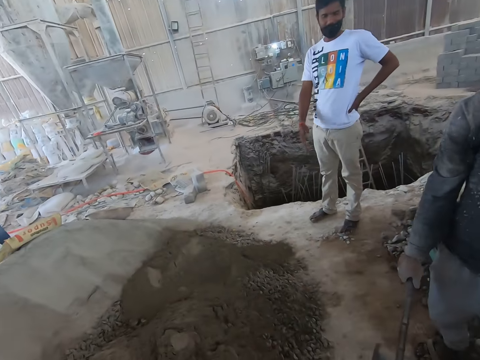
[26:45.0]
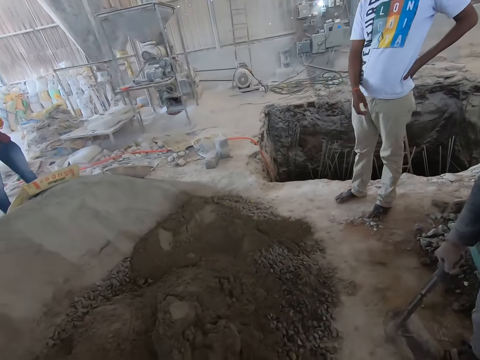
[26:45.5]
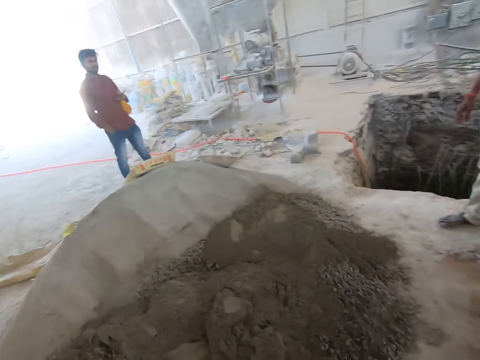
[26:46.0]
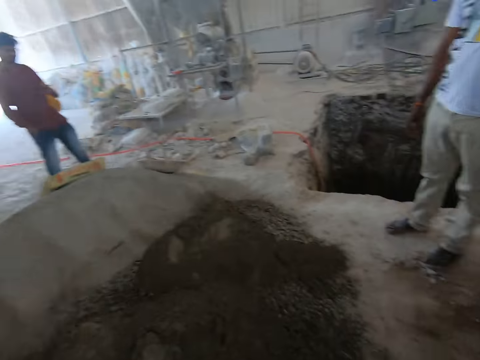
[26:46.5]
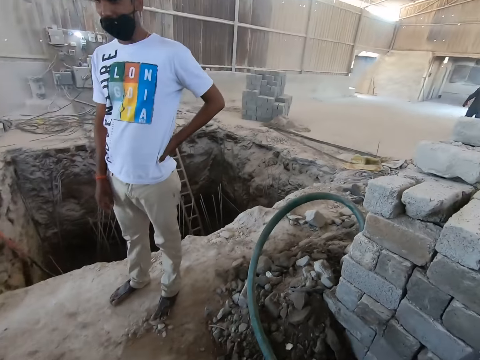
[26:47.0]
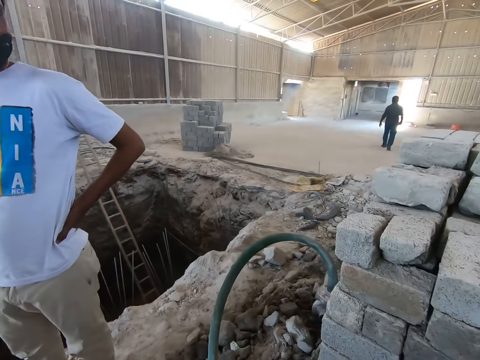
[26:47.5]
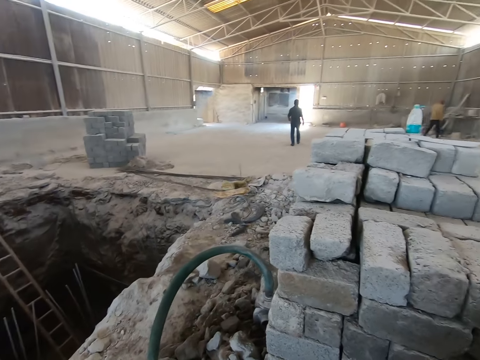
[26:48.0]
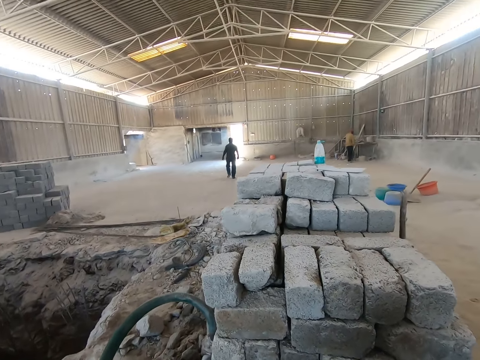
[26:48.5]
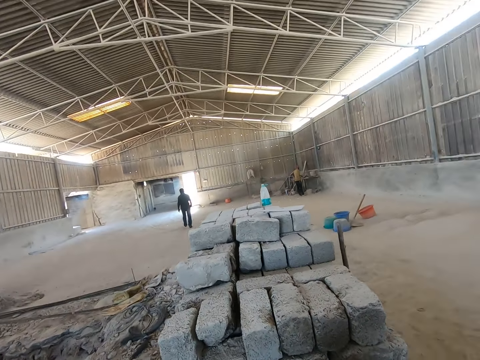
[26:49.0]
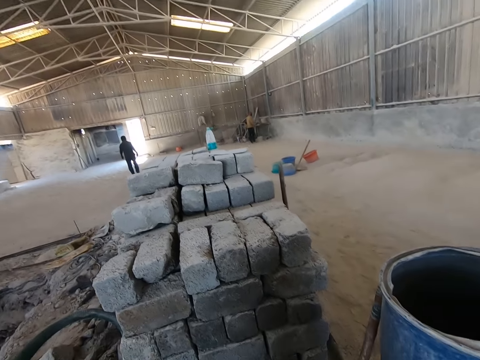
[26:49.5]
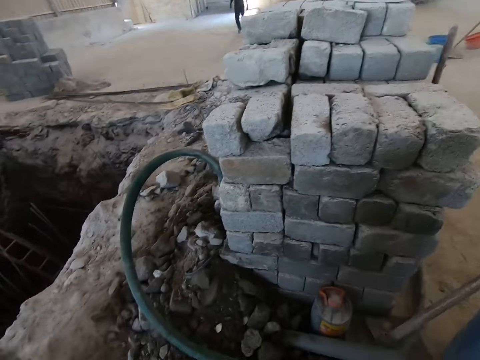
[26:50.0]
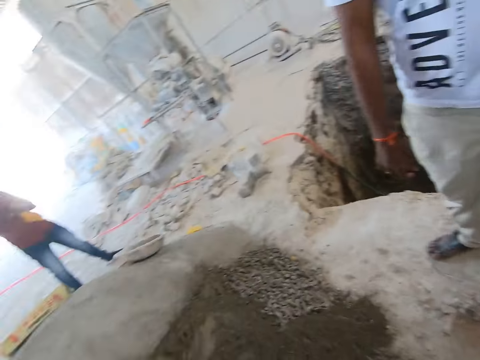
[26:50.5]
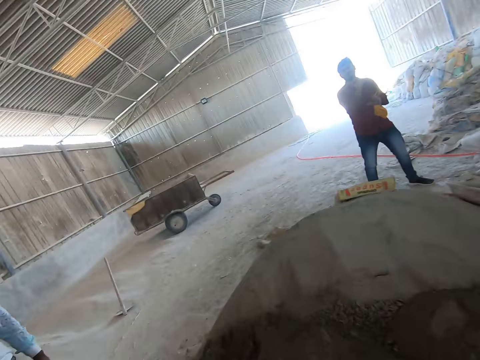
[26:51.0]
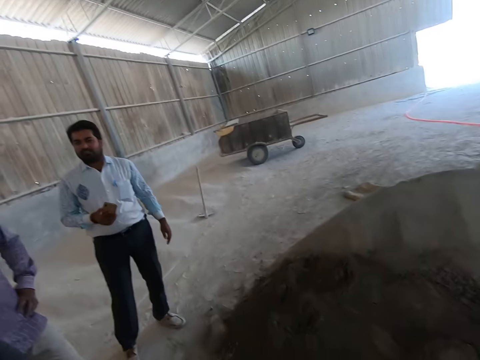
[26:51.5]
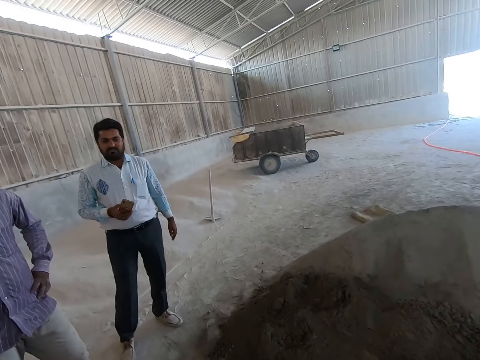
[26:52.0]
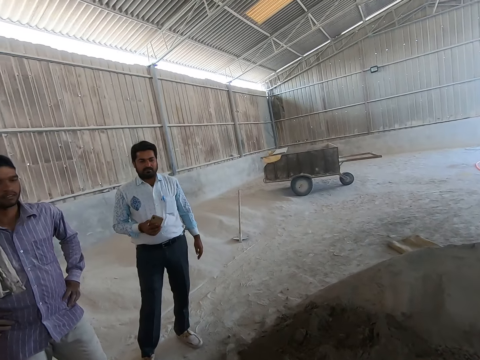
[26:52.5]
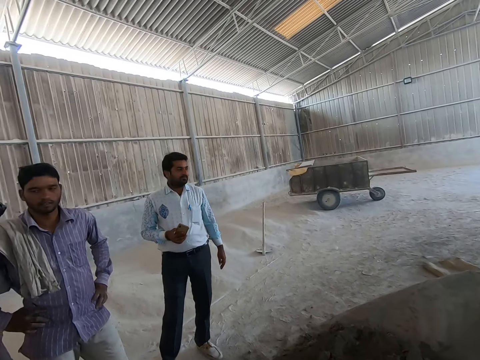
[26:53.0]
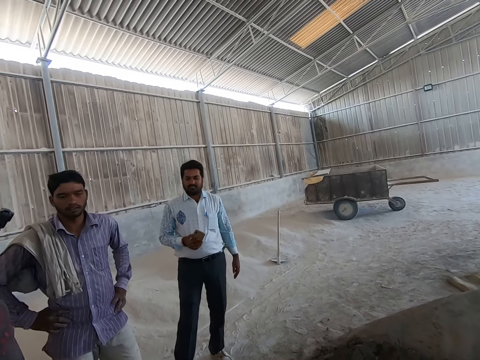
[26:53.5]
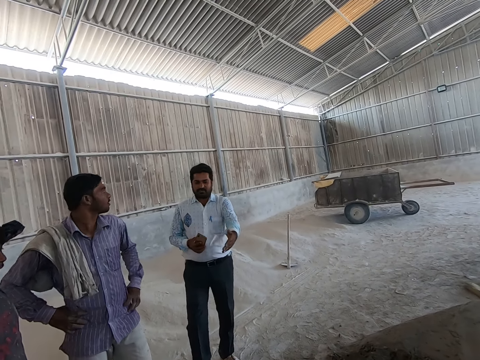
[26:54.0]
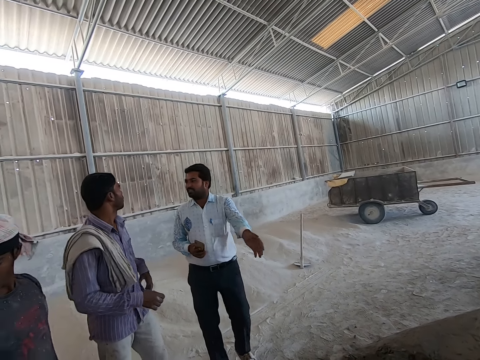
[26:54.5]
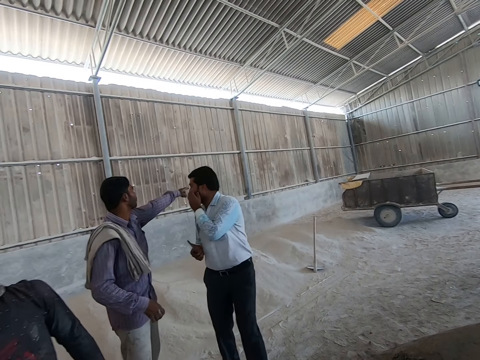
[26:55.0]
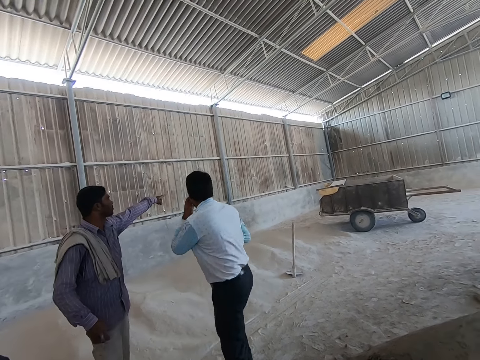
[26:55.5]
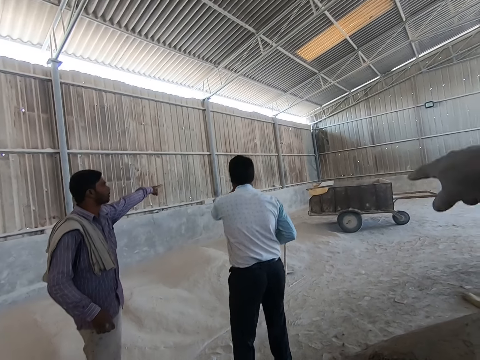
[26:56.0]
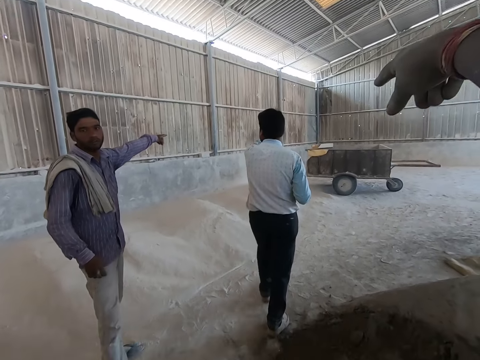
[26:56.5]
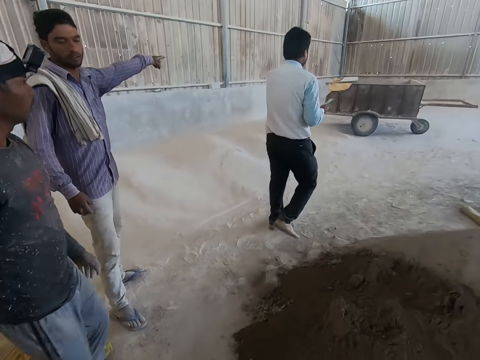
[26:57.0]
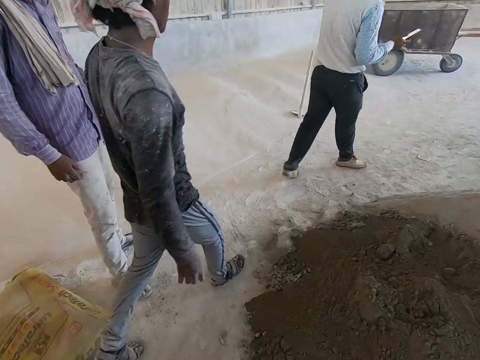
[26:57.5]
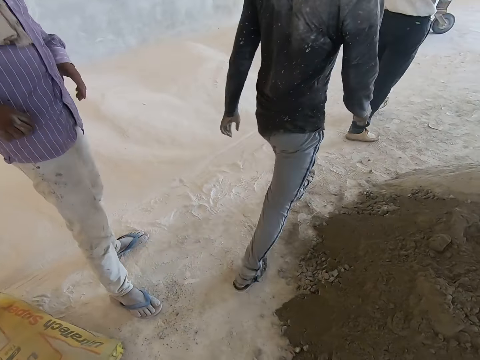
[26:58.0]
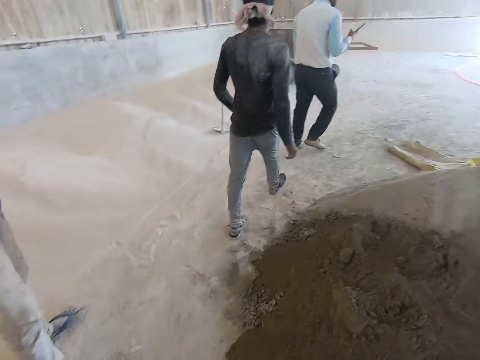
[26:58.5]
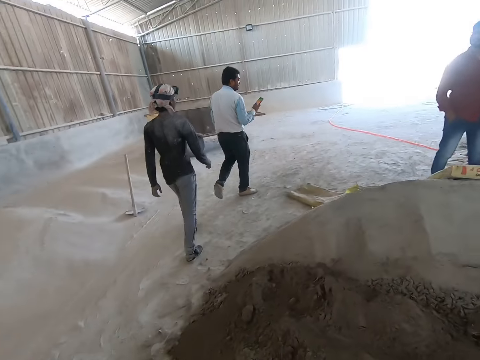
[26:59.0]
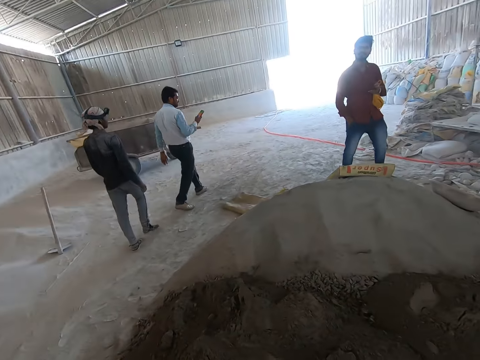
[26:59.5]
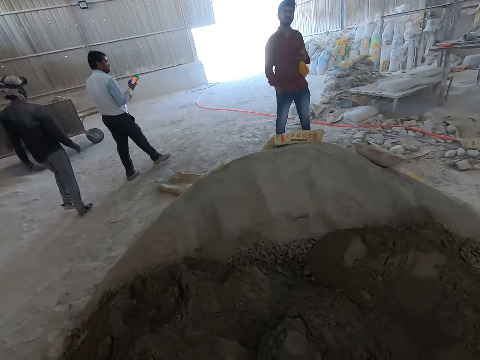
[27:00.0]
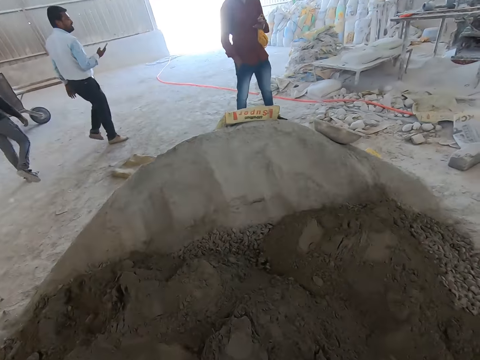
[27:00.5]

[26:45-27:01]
The camera wearer converses with the man. They look around the building site. They interact with another man. They stare at a person. The person moves his hand. Another person points at something. The camera wearer interacts with a third man. They point at something. The first person walks around the building site. A third person walks around the building site.

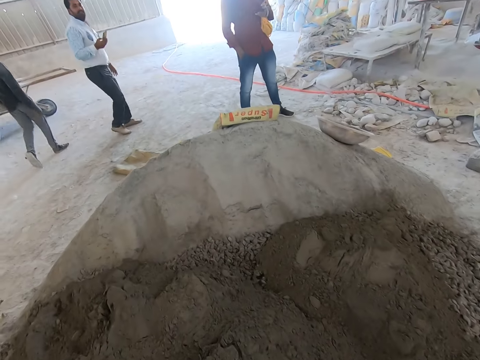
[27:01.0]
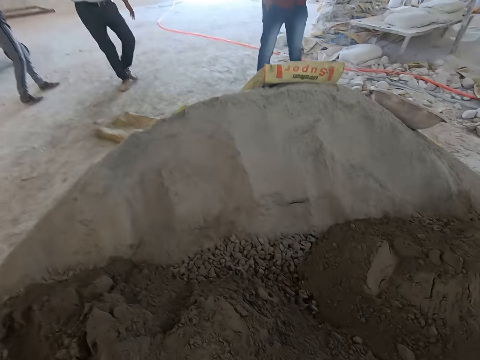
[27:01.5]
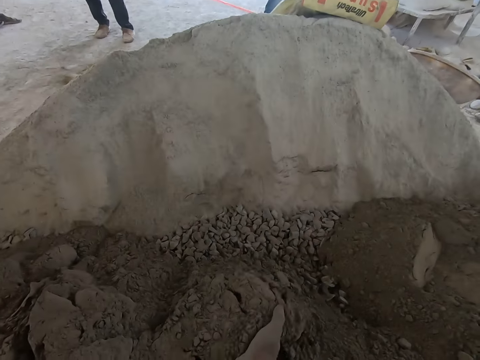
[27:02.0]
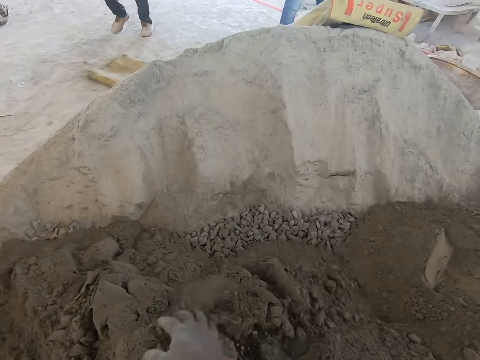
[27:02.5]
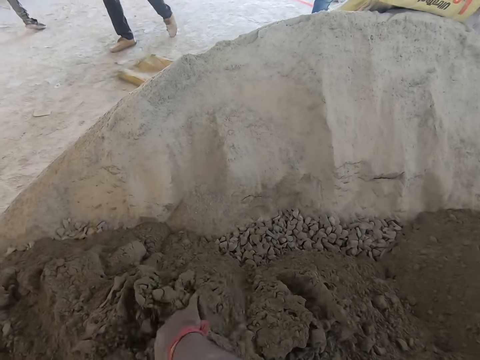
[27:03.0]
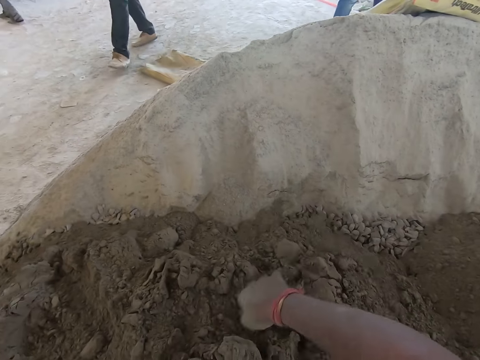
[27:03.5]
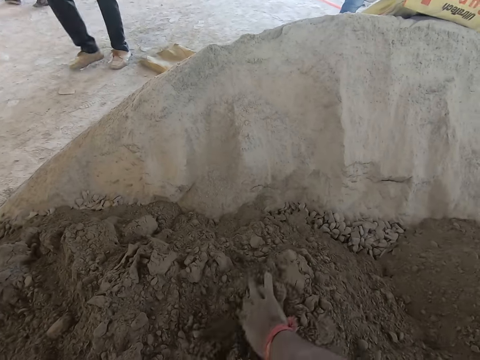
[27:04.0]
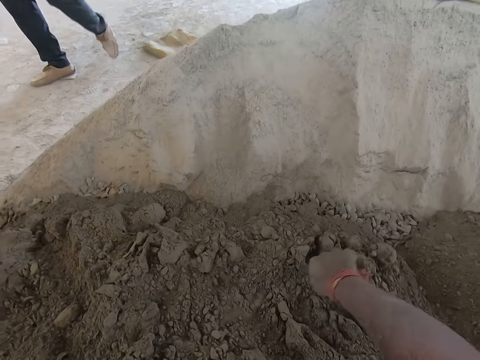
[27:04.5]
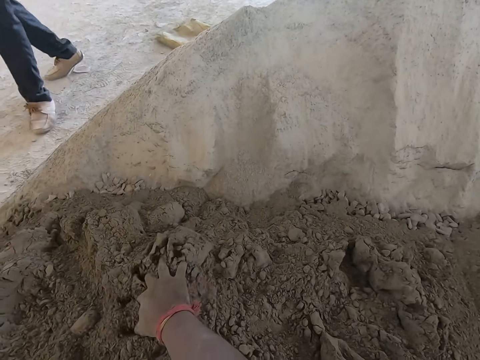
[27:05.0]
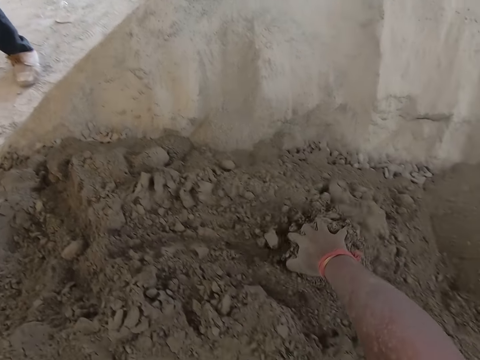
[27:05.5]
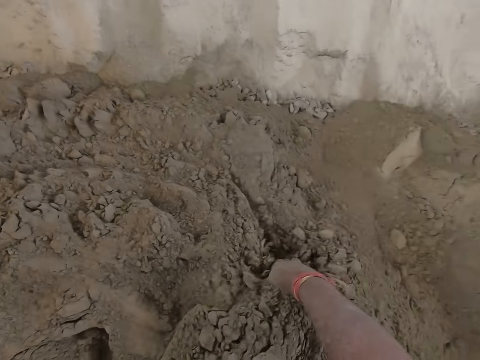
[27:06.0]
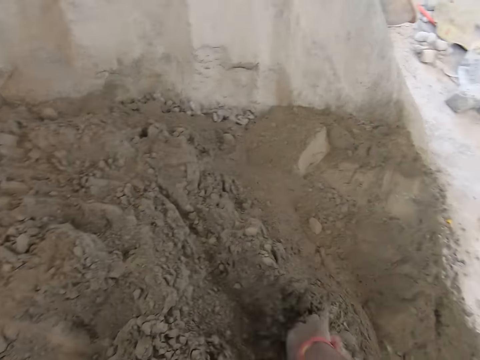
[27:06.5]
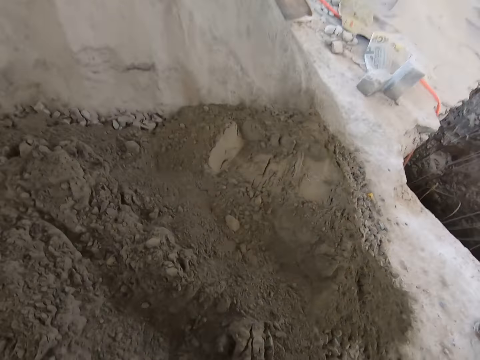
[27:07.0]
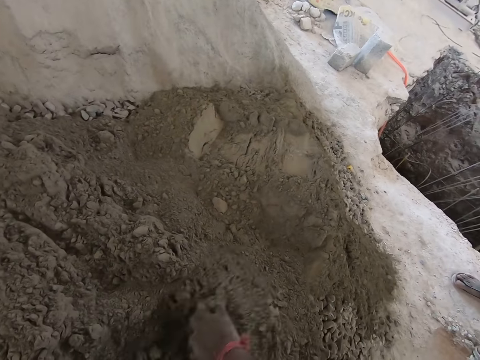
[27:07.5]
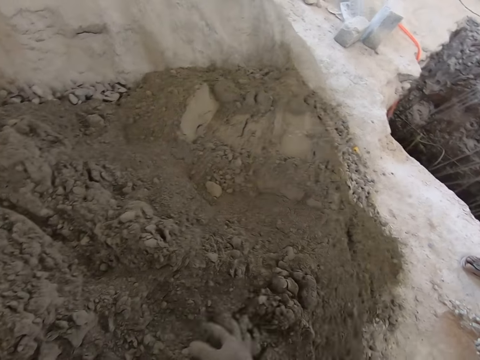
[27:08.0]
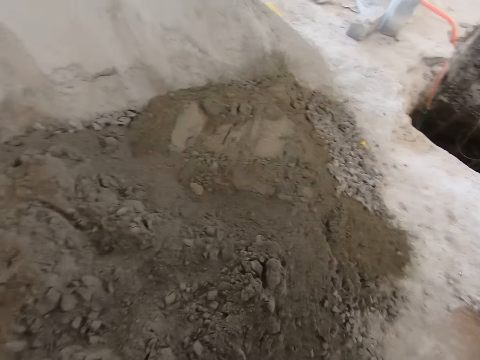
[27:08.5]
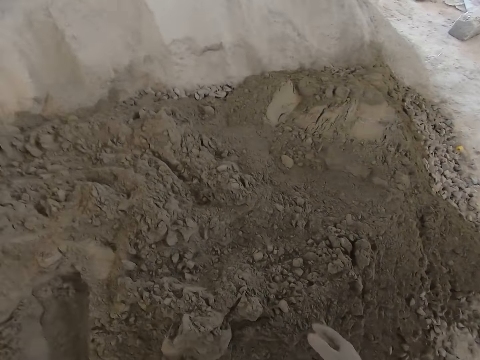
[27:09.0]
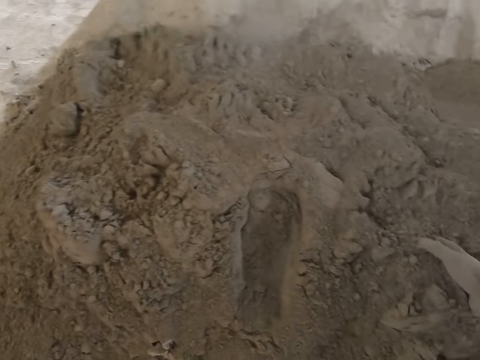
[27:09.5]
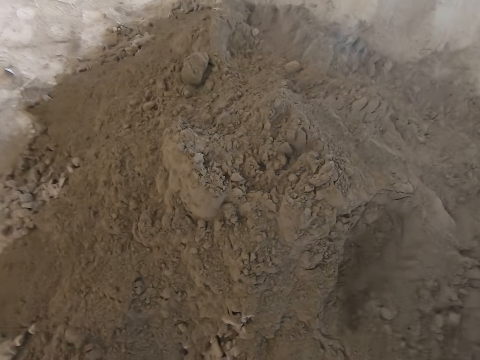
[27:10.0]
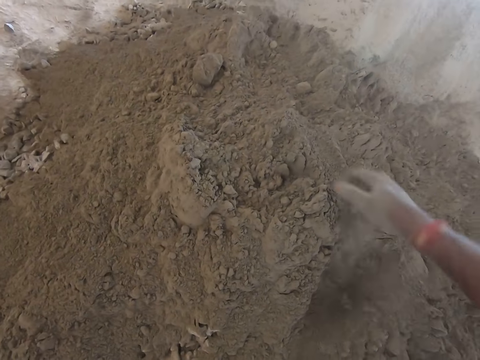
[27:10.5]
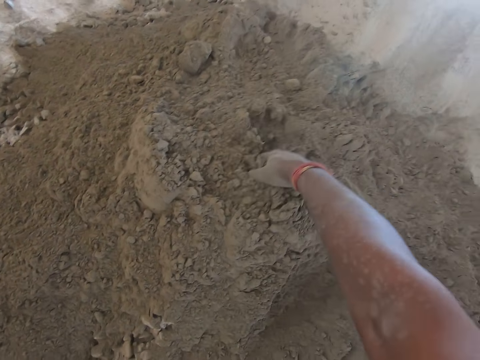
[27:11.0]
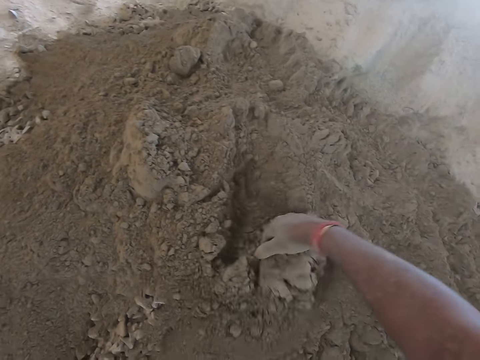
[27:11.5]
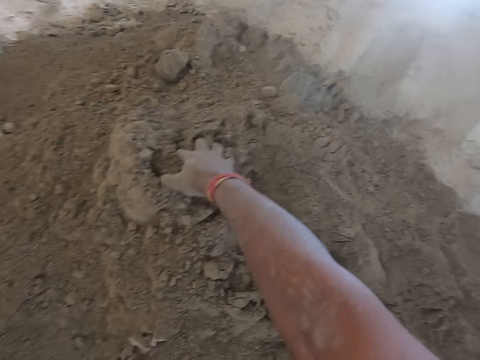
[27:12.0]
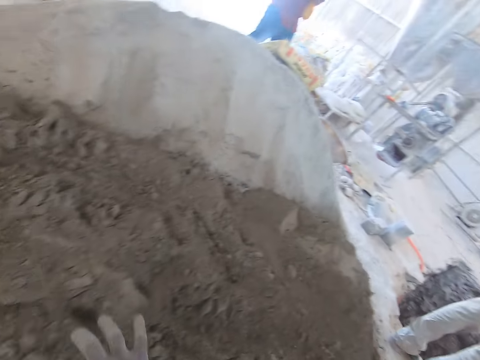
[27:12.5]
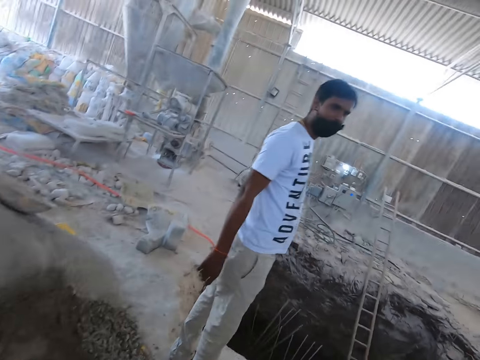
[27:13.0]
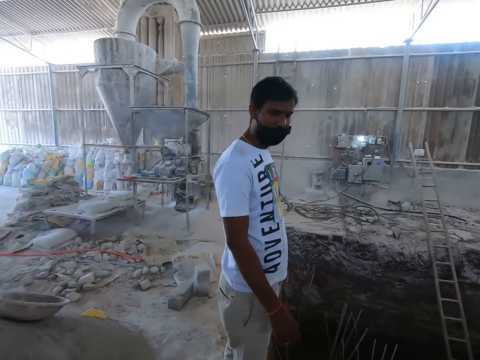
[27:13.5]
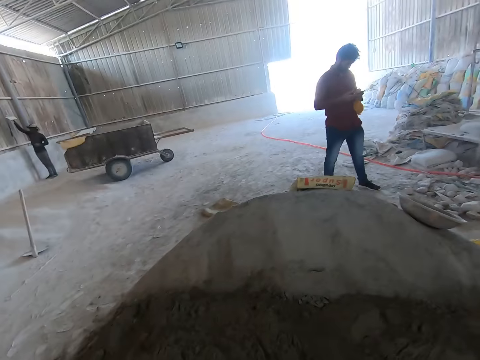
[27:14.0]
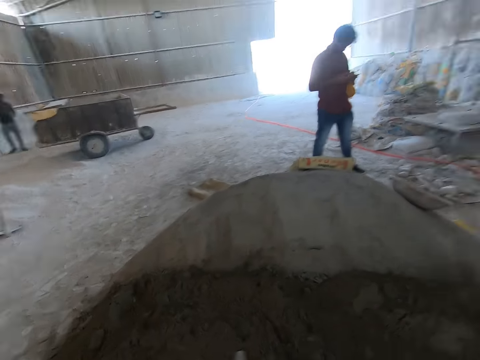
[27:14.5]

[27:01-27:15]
The camera wearer spreads the cement on the gravel on the ground with his right hand. He moves the cement on the gravel. He looks around the building site. He converses with the man.
